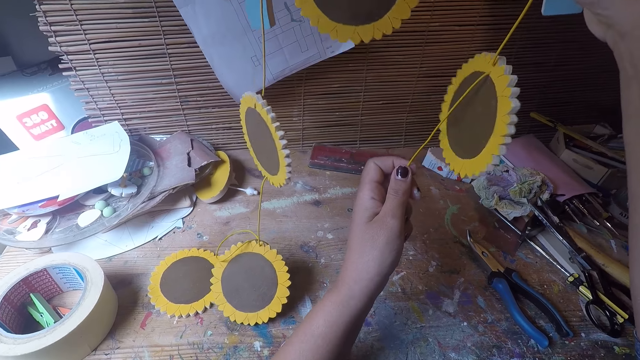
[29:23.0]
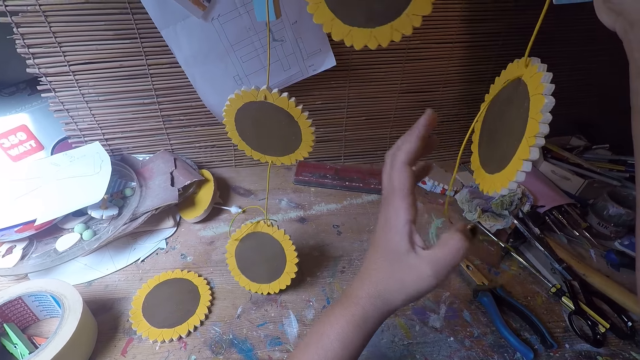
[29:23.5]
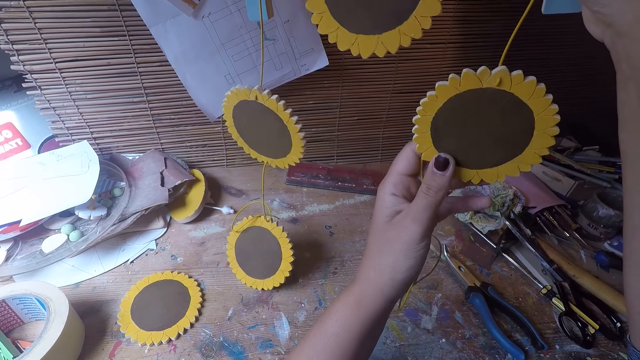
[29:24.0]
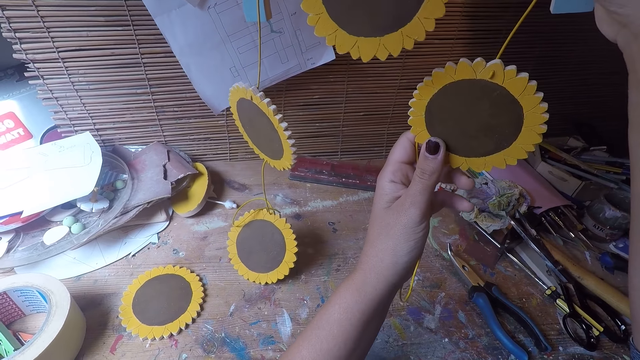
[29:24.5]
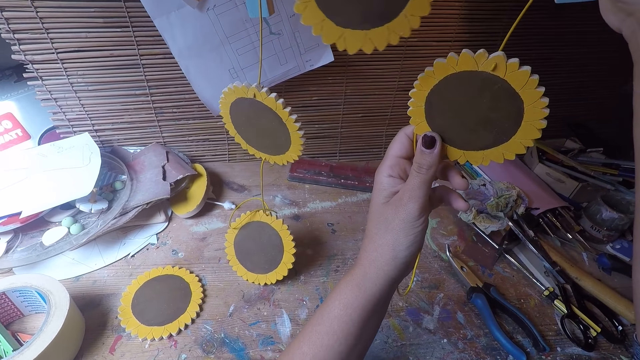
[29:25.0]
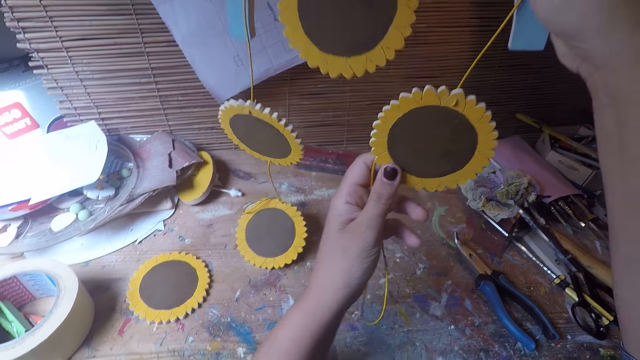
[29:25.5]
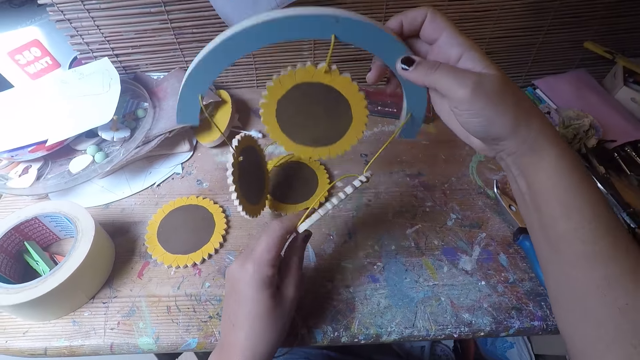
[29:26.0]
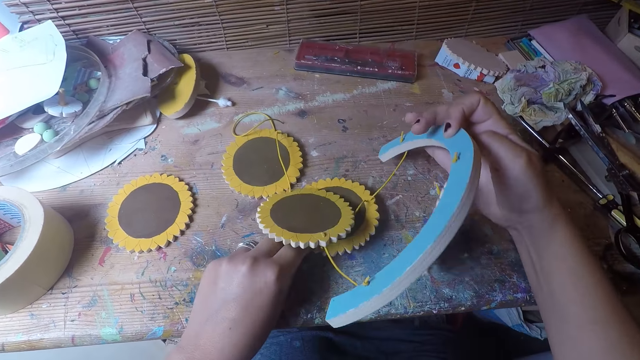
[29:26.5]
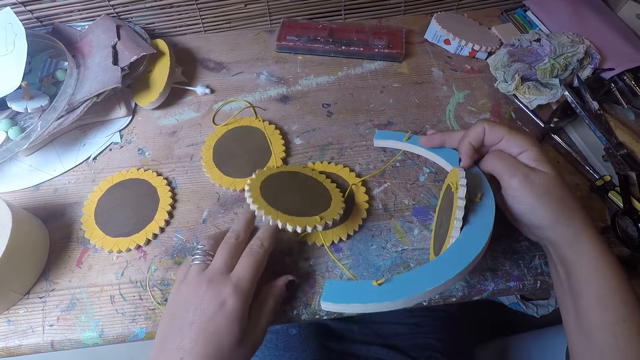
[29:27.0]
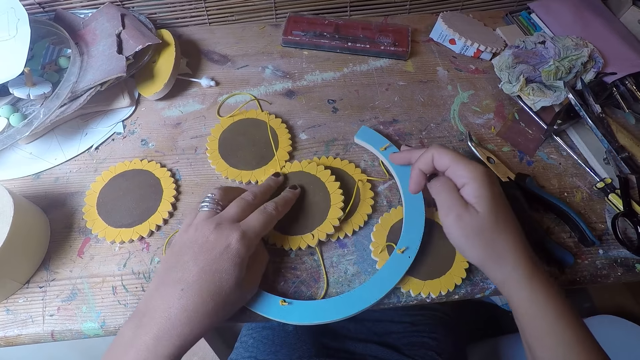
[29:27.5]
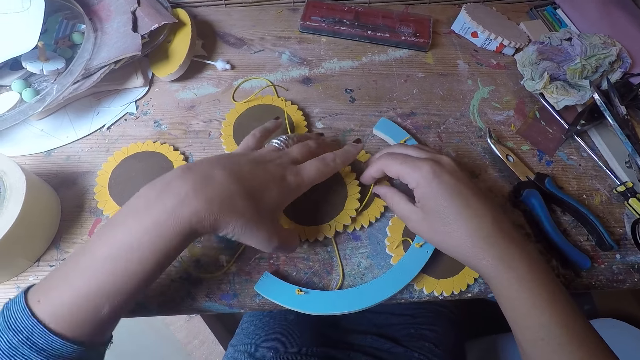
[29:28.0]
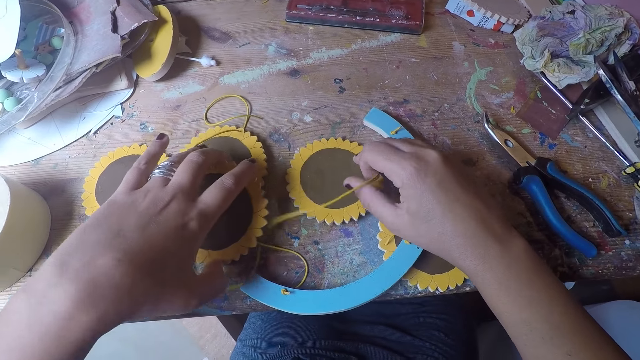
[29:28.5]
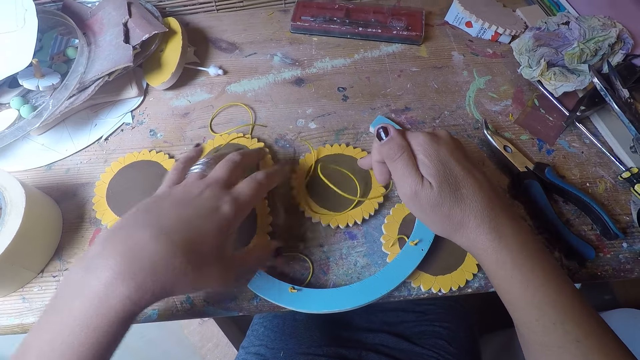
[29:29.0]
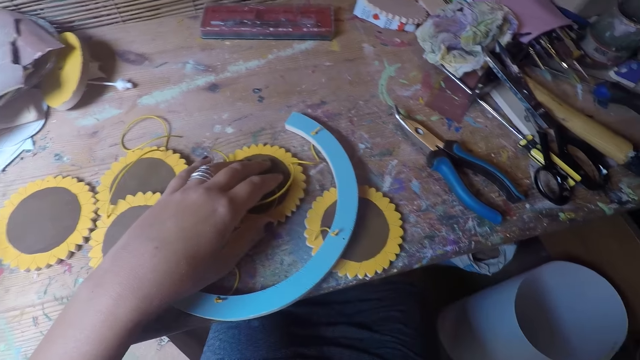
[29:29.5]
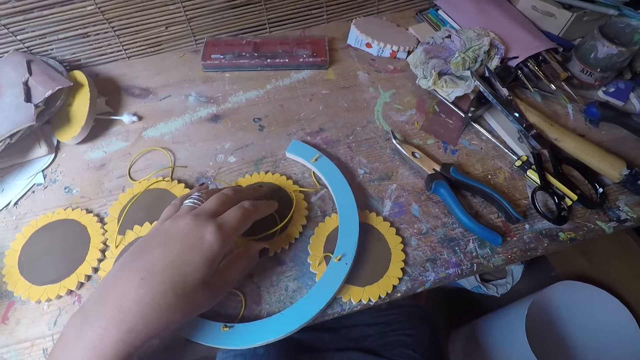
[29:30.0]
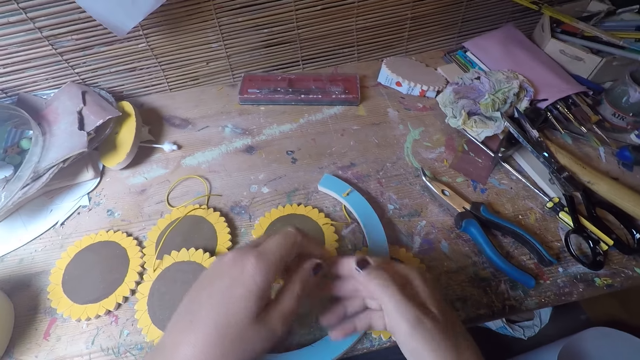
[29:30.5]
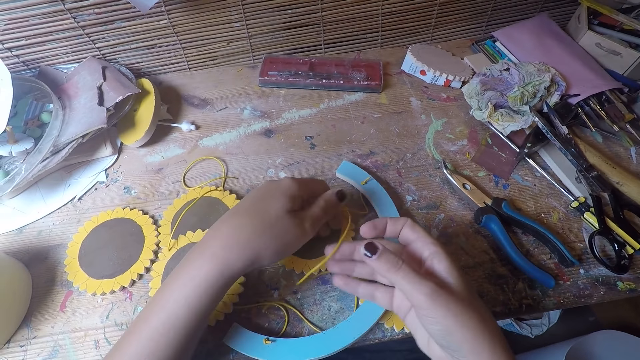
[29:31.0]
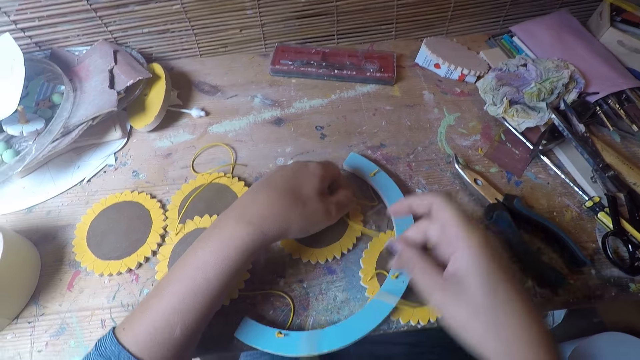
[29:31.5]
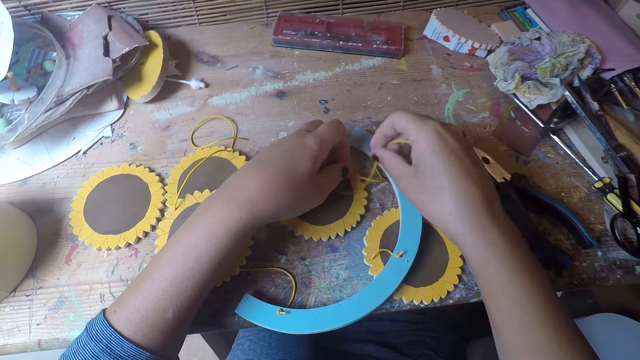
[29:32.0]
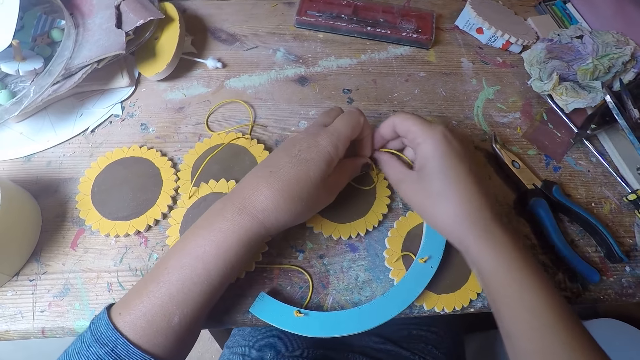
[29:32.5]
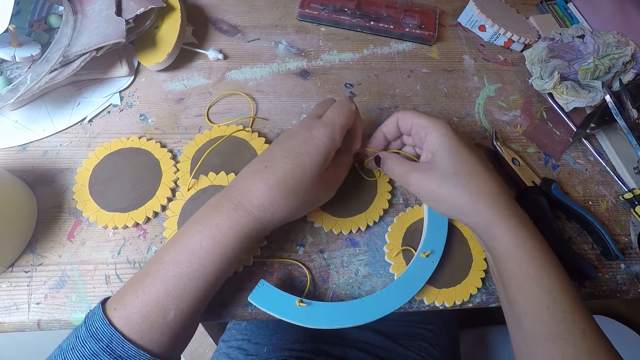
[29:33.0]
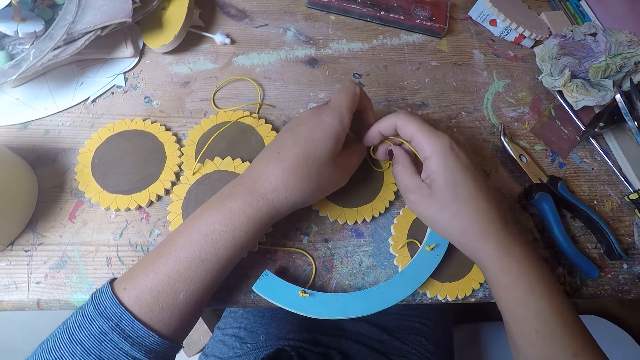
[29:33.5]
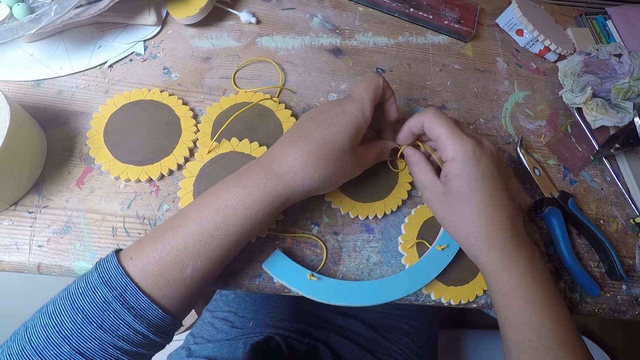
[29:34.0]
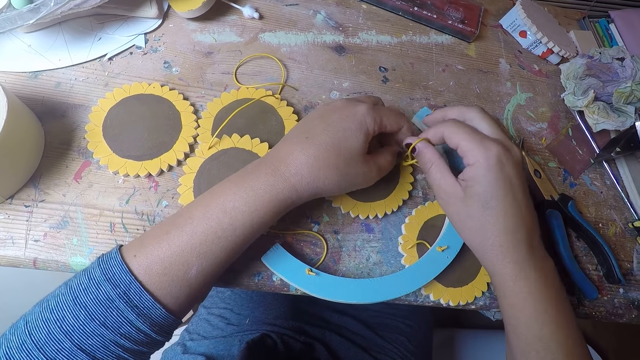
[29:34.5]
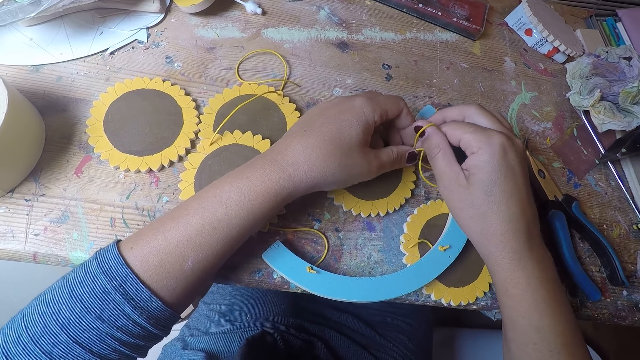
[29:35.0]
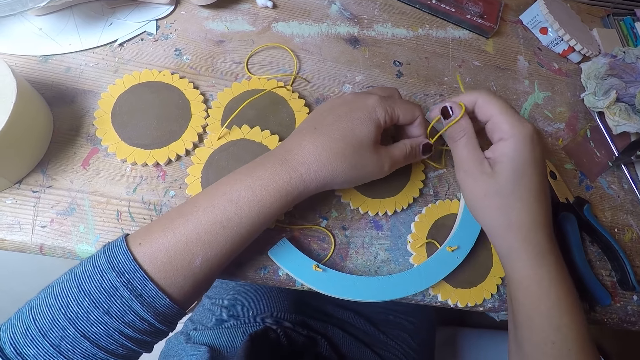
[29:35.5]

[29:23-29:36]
The camera wearer moves the table coaster with her left hand. She stares at the woodcrafts. She drops the table coaster arc in both hands on the table. She moves the table coaster with her left hand. She holds the thread with her right hand. She holds the table coaster with her left hand. She knots the thread with both hands.

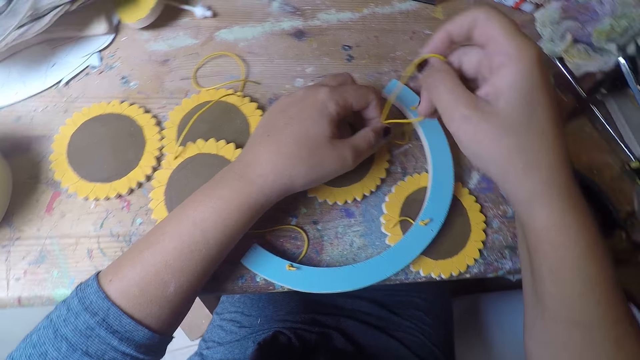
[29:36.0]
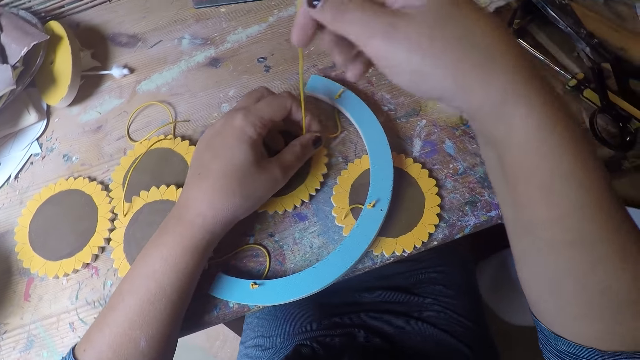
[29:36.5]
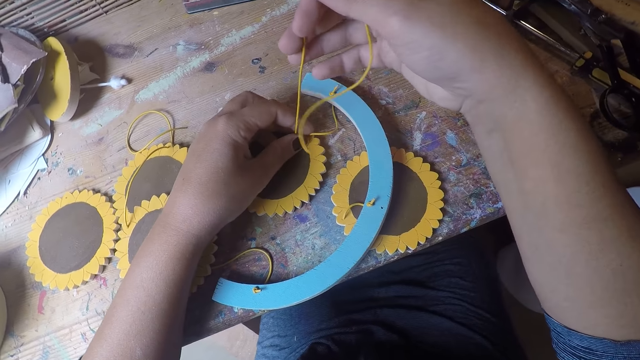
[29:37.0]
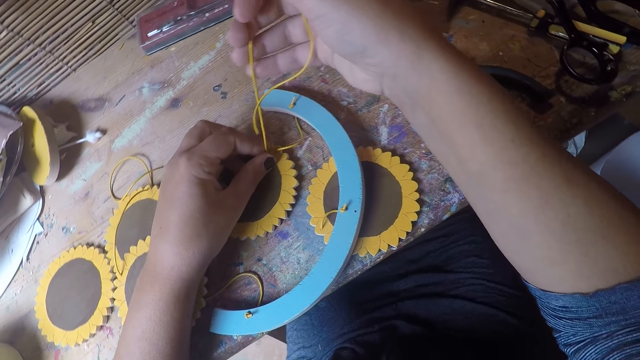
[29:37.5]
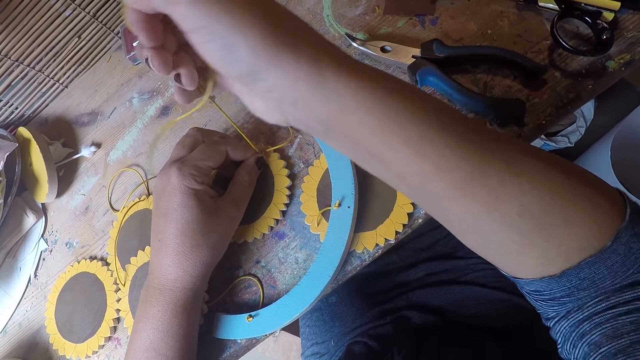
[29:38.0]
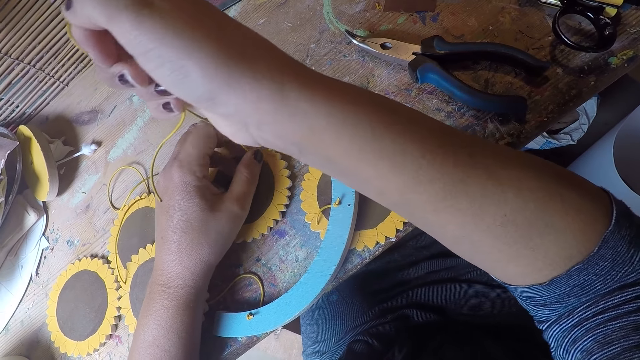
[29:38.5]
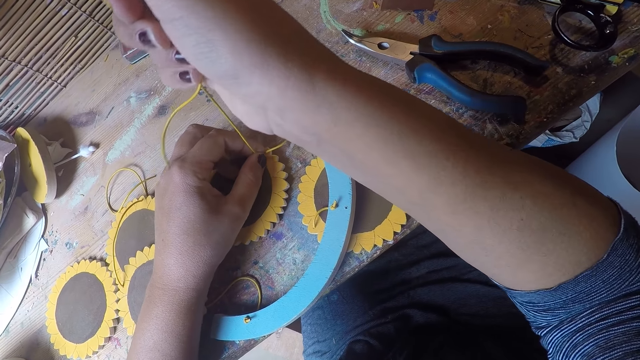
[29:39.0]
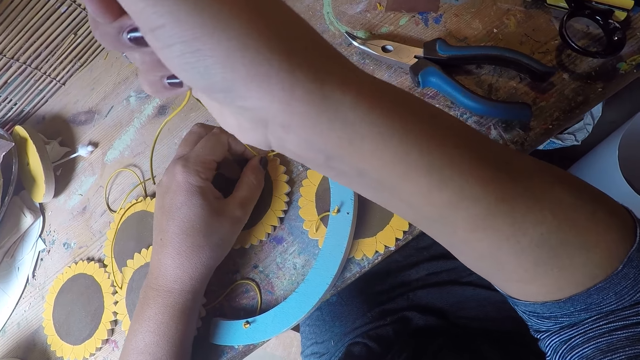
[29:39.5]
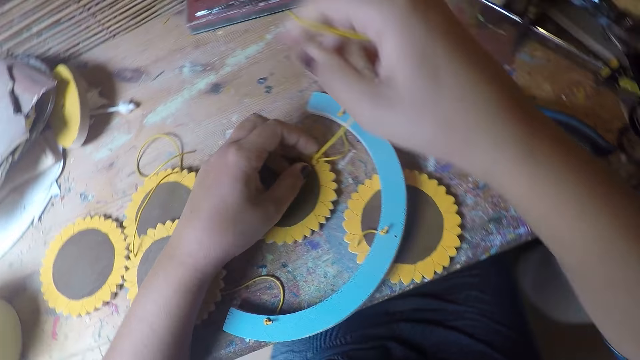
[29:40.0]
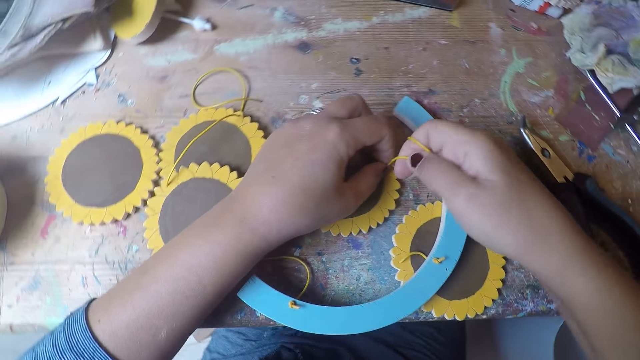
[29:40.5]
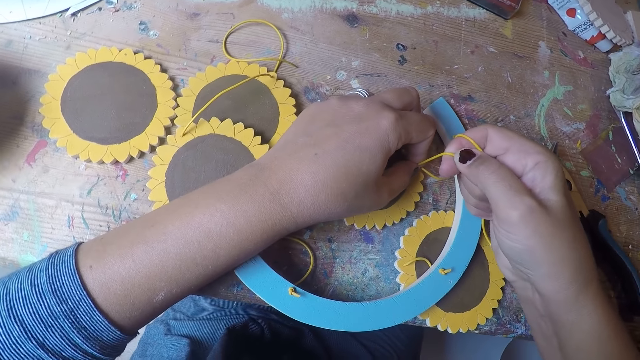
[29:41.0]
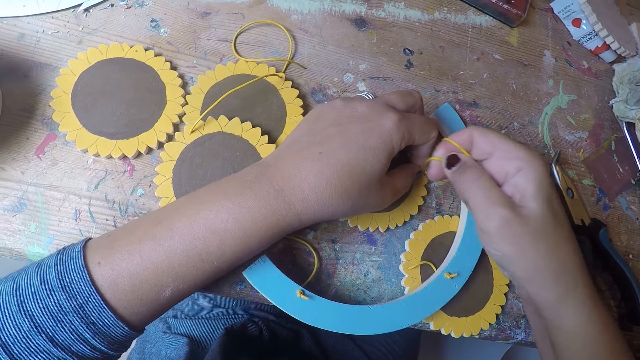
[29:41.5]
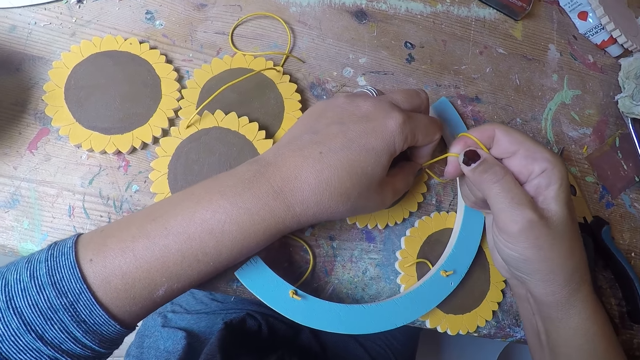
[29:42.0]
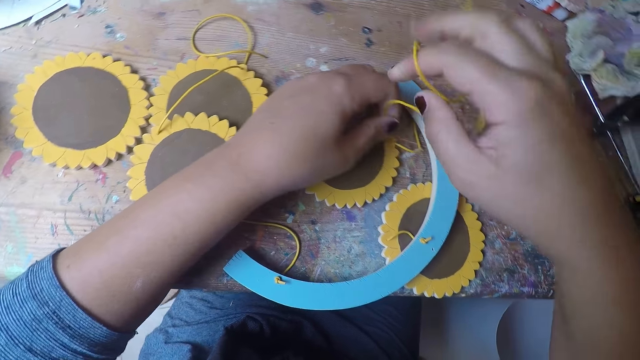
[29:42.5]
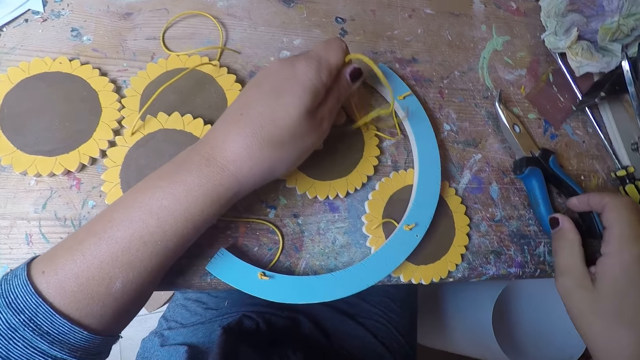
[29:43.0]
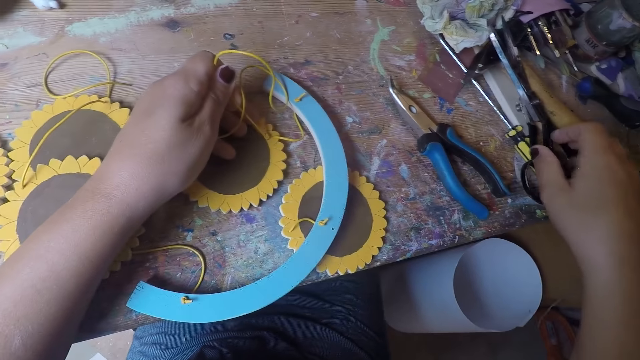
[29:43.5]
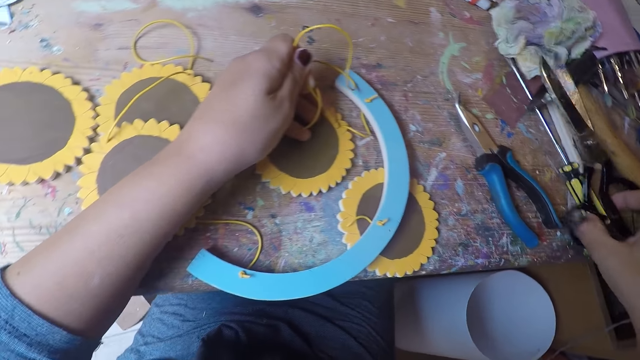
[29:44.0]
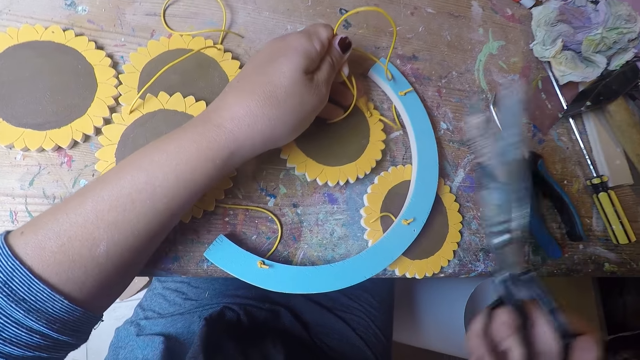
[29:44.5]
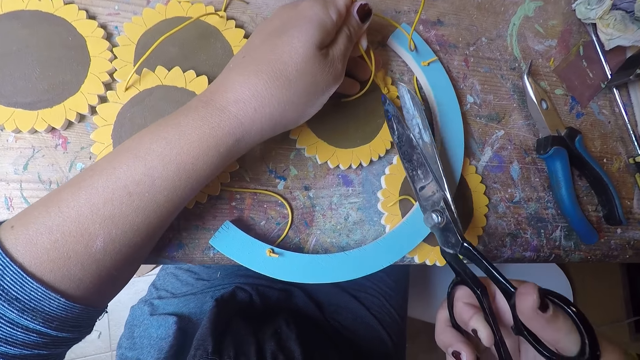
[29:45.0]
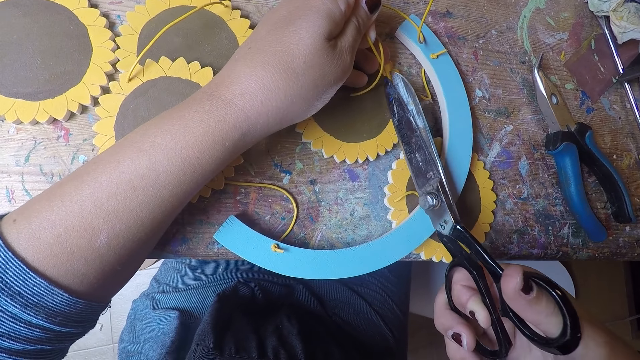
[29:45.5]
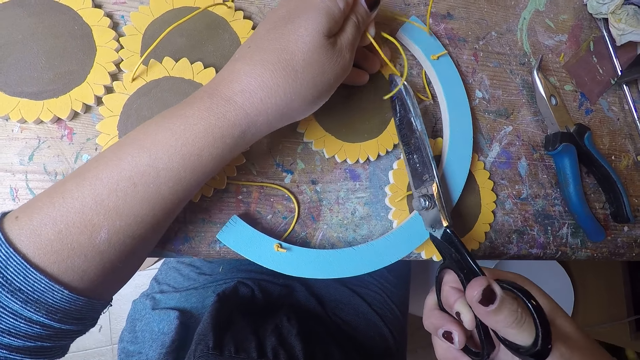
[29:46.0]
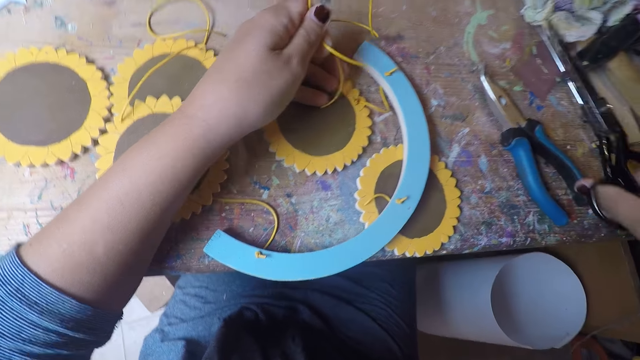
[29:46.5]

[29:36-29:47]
The camera wearer pulls the thread with her right hand. She picks the scissors from the table with her right hand. She cuts the thread with the scissors in her right hand.
